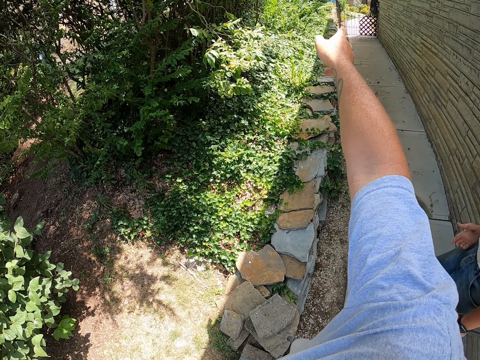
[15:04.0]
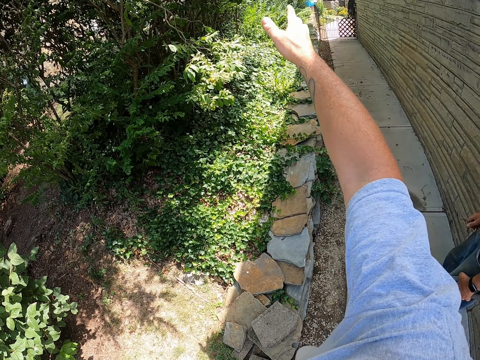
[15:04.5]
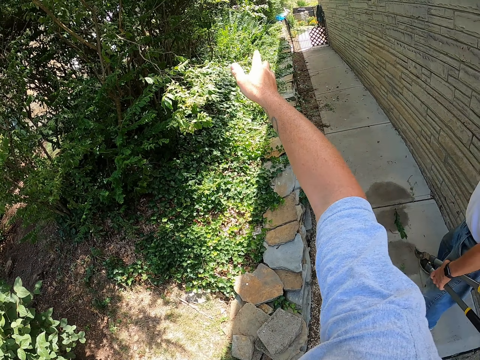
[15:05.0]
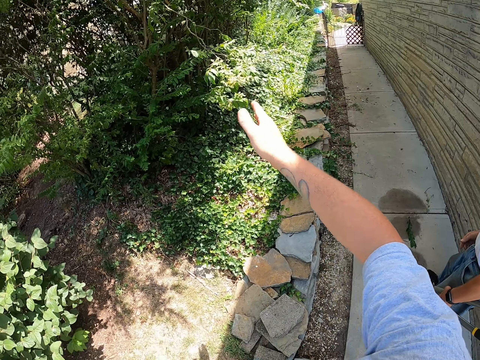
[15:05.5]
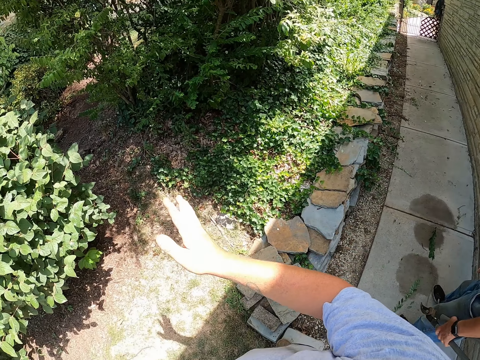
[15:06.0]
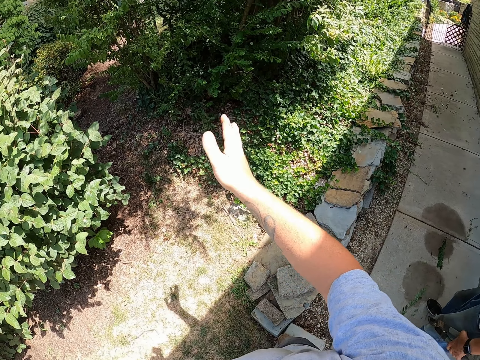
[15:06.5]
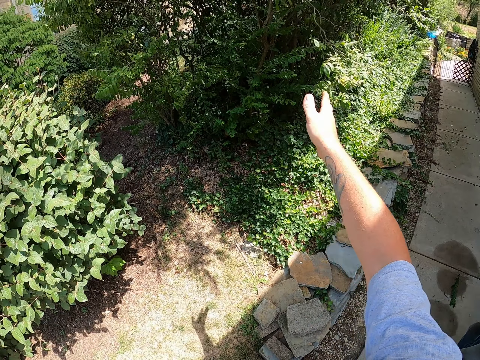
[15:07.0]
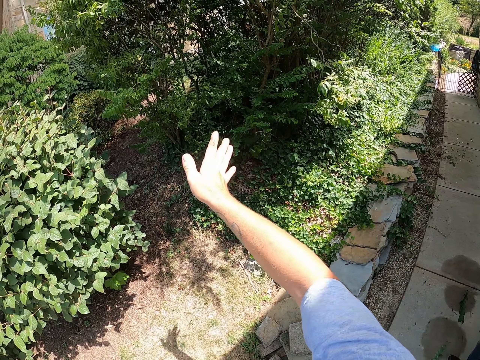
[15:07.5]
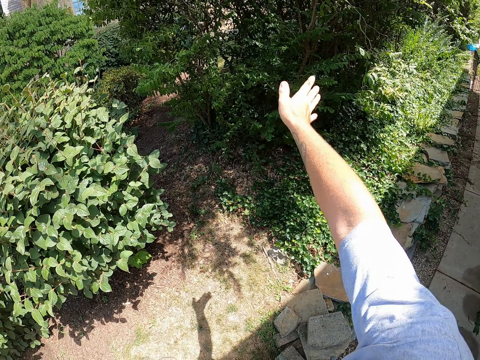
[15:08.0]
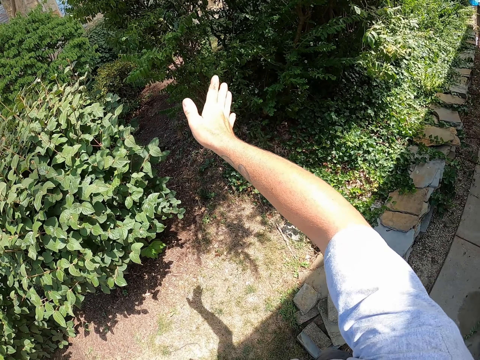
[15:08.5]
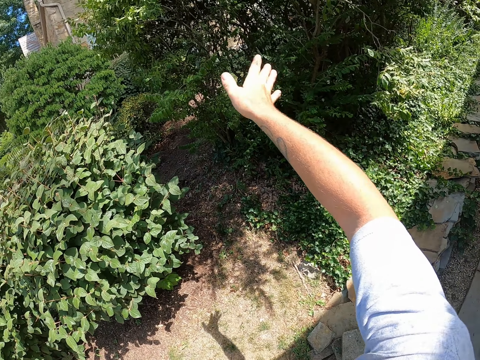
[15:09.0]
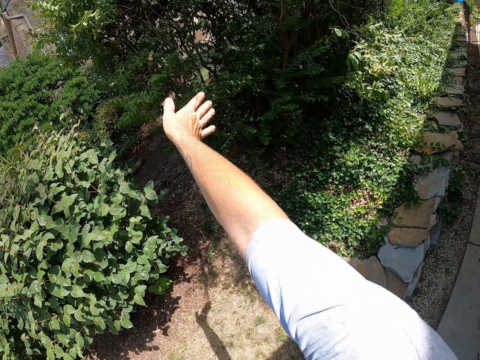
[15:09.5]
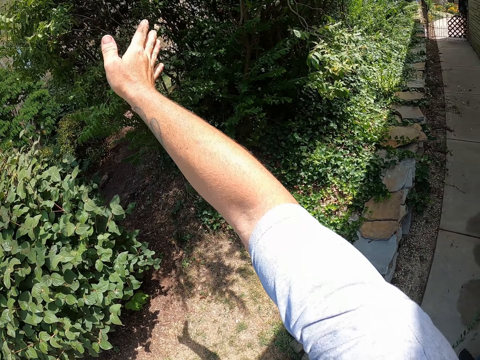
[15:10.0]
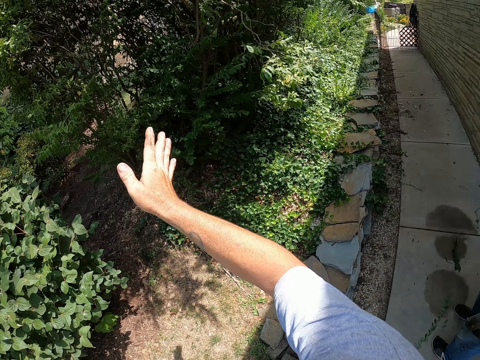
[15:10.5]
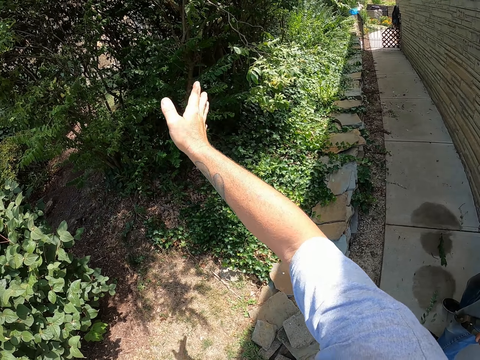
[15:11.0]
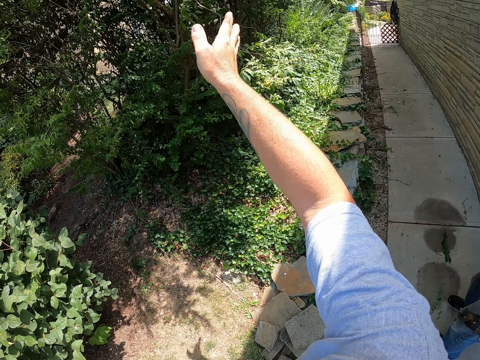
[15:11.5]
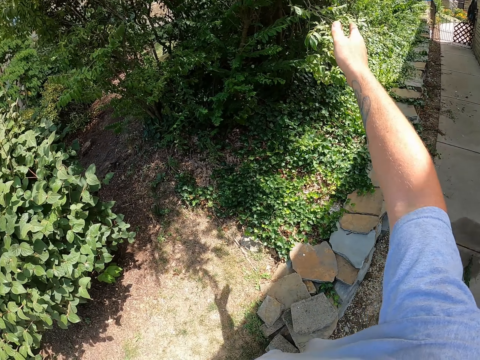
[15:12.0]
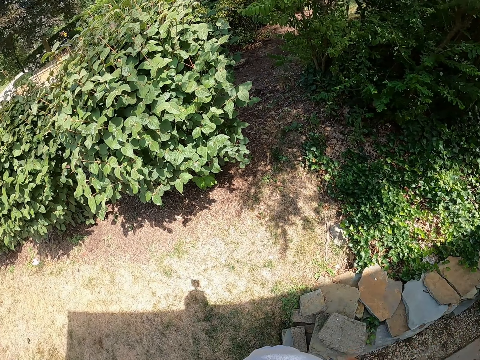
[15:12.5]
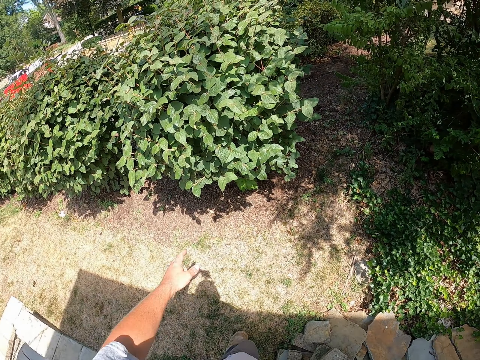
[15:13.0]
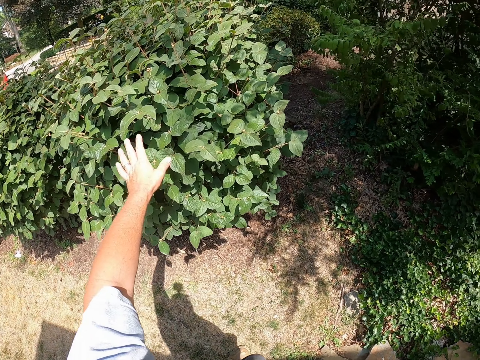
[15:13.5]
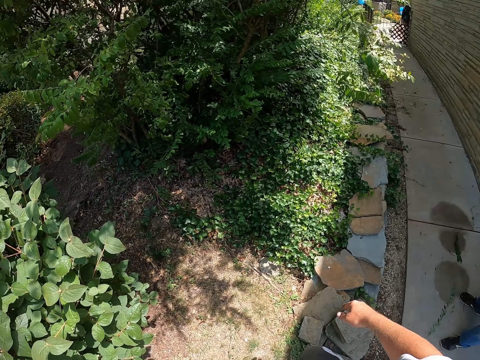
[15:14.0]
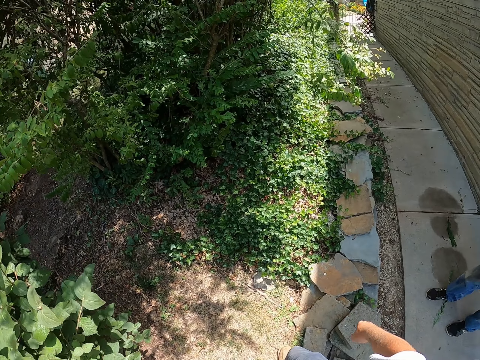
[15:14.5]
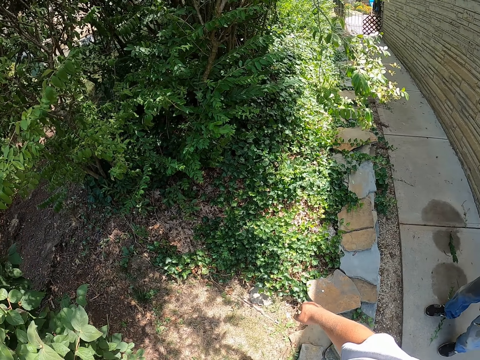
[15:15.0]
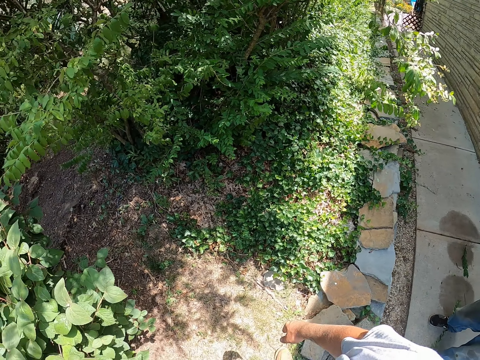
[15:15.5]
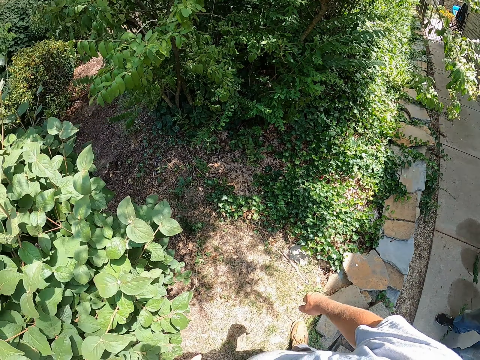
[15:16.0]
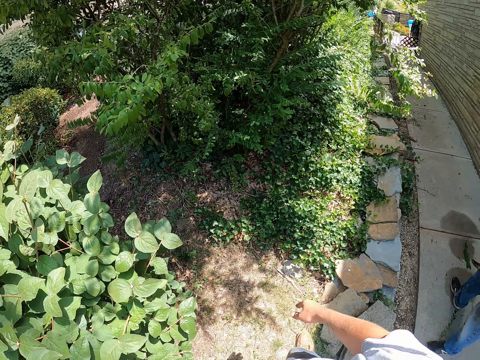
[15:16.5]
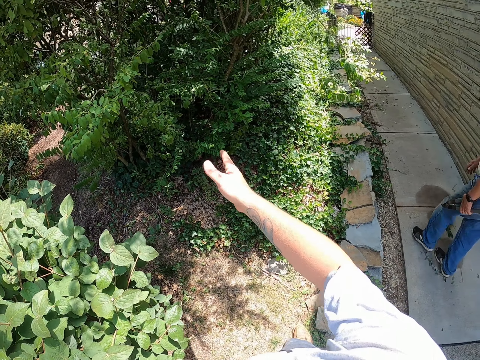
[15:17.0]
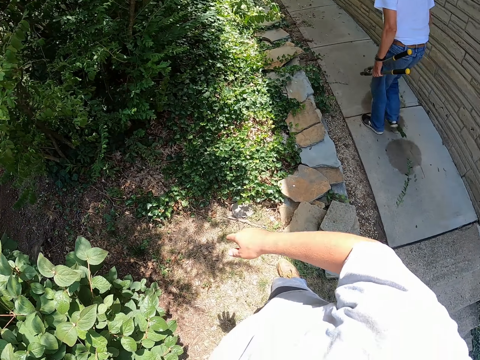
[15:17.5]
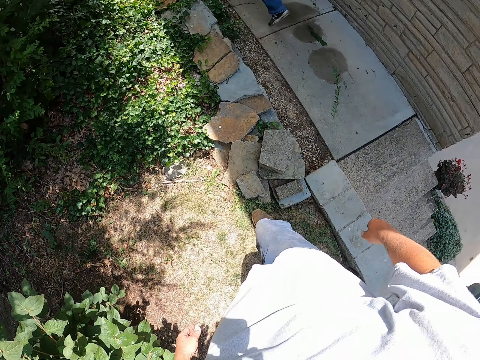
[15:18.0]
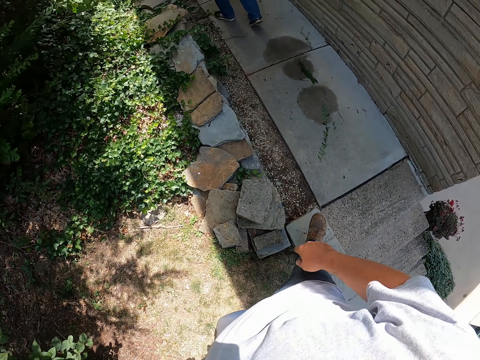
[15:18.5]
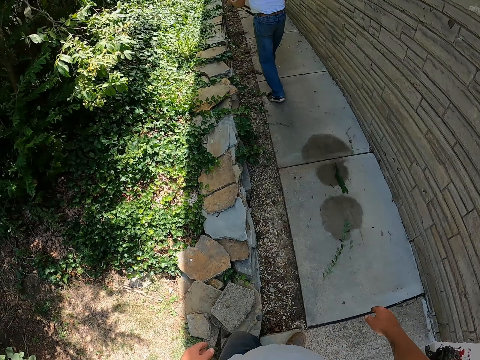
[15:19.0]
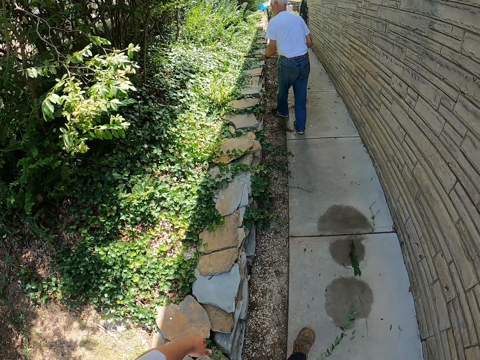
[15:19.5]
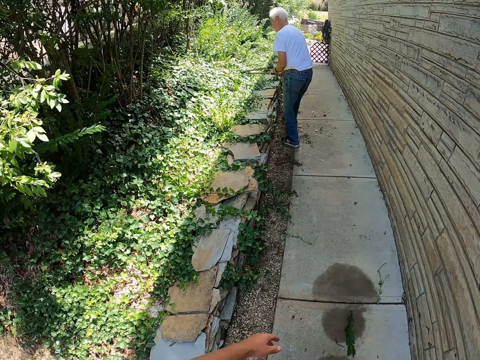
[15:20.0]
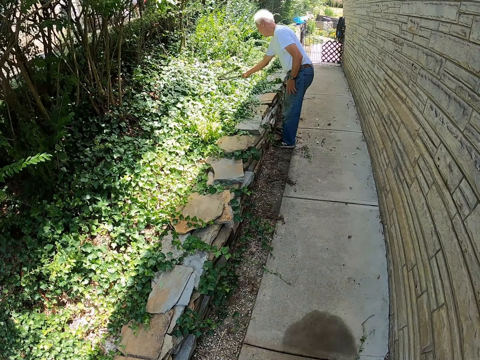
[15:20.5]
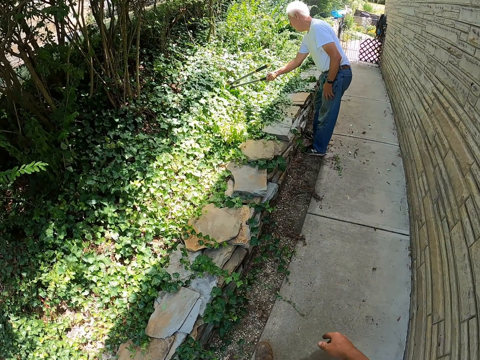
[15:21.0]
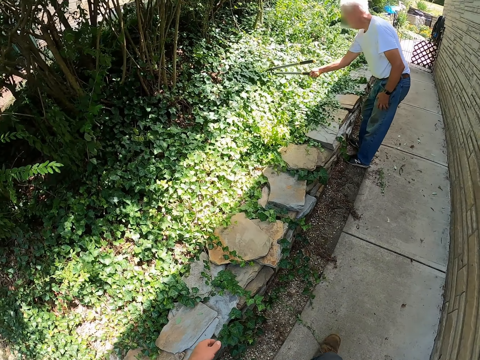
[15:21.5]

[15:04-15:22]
The camera wearer touches the leaves. A man walks off. The camera wearer walks outside.

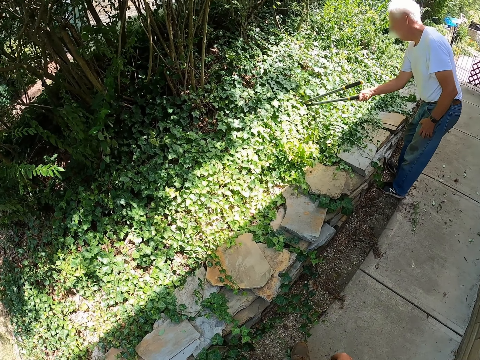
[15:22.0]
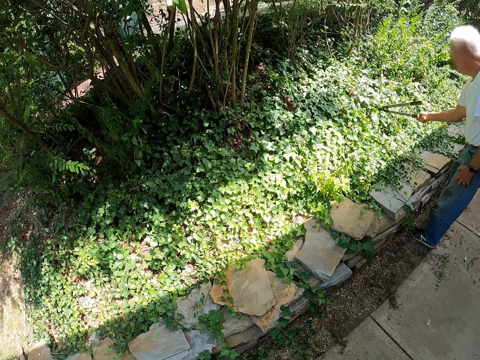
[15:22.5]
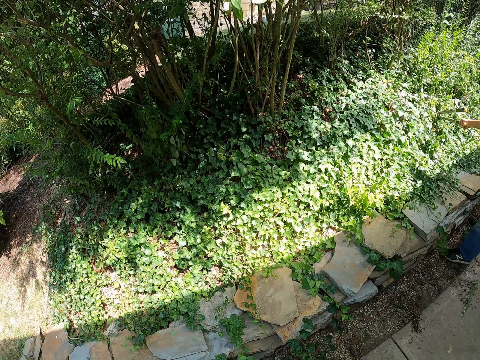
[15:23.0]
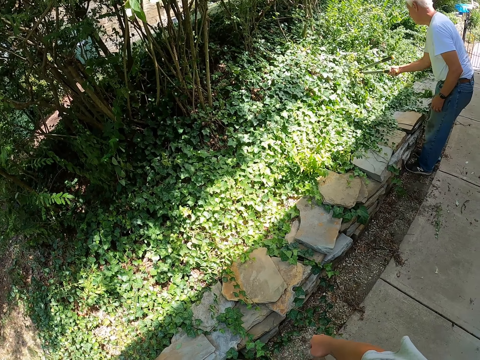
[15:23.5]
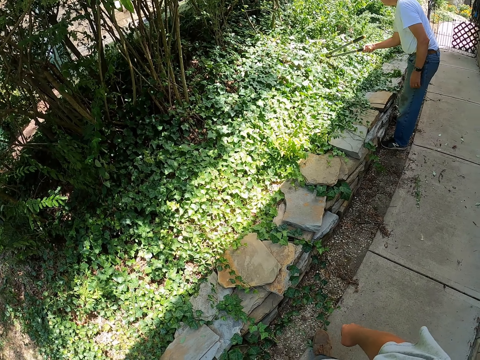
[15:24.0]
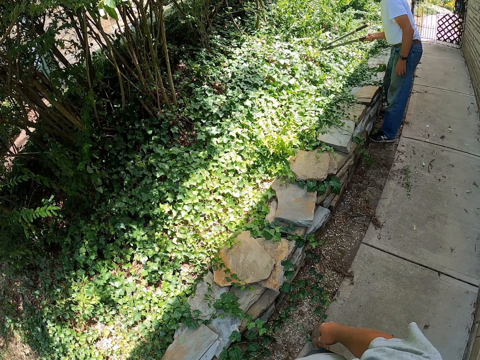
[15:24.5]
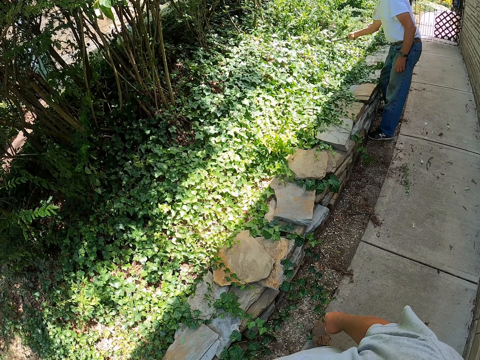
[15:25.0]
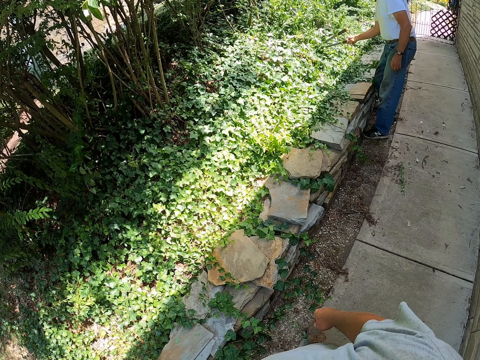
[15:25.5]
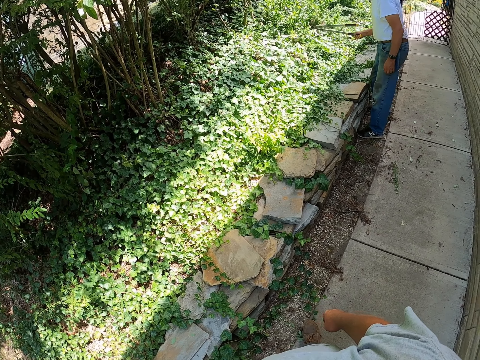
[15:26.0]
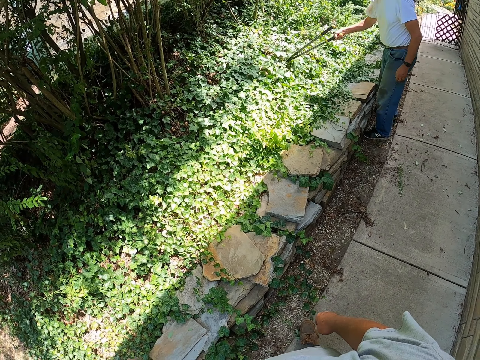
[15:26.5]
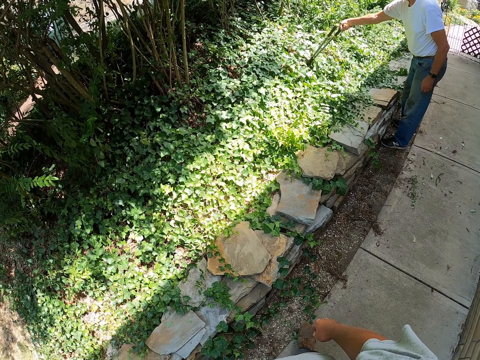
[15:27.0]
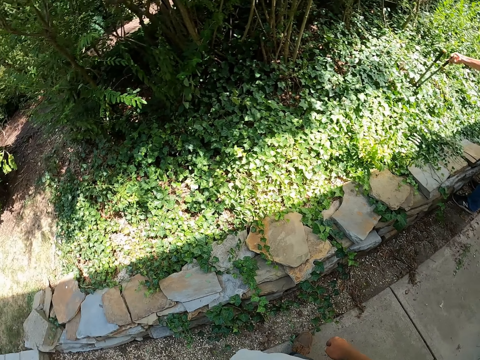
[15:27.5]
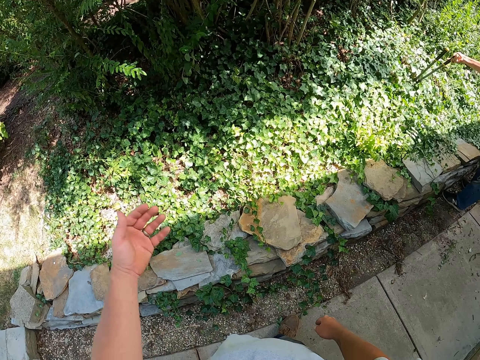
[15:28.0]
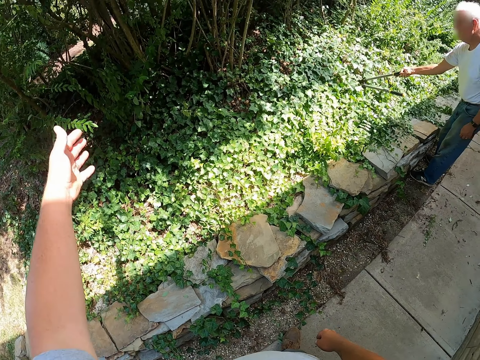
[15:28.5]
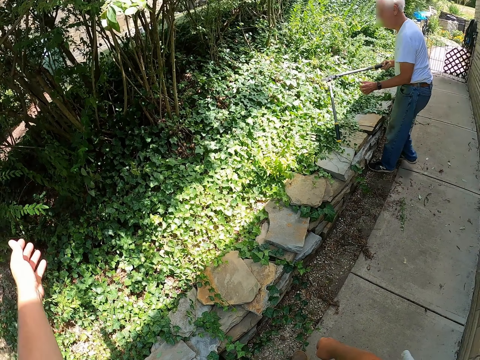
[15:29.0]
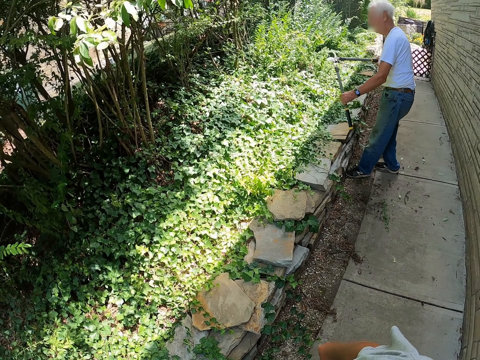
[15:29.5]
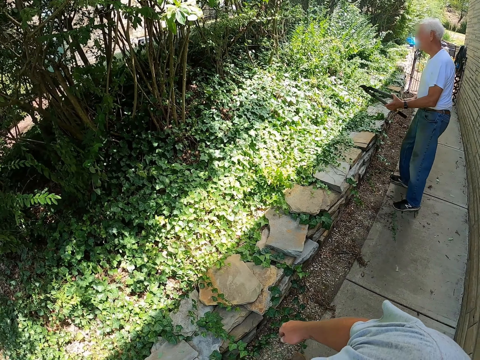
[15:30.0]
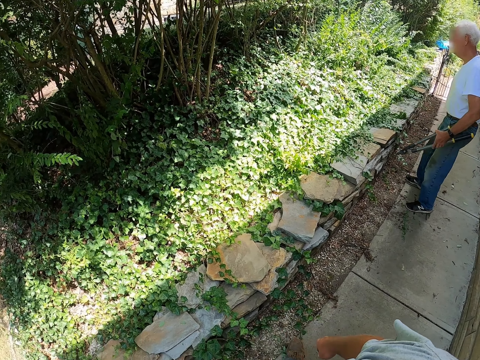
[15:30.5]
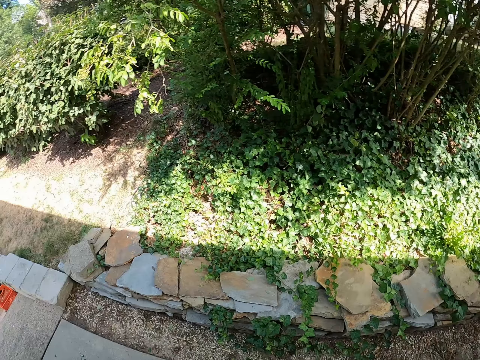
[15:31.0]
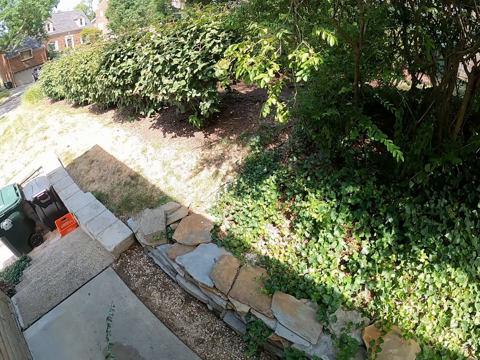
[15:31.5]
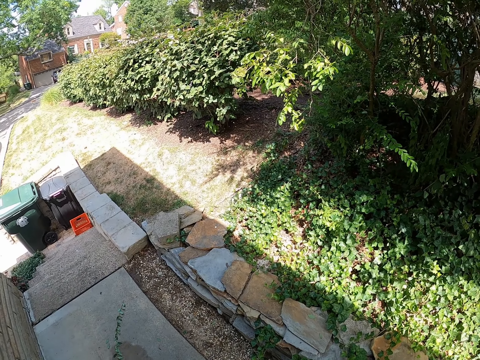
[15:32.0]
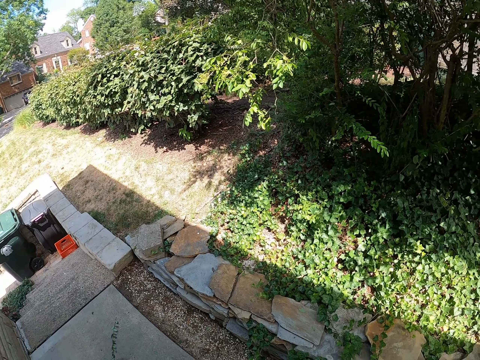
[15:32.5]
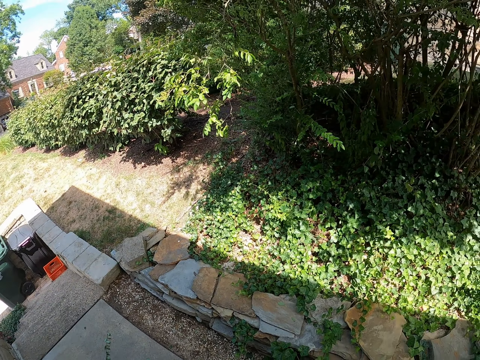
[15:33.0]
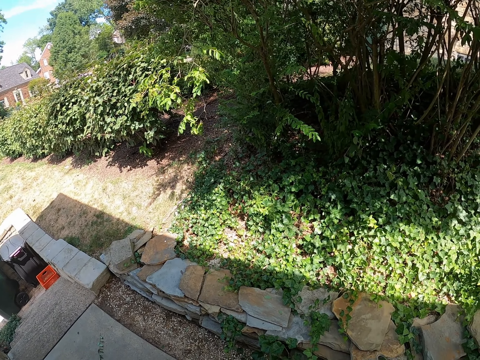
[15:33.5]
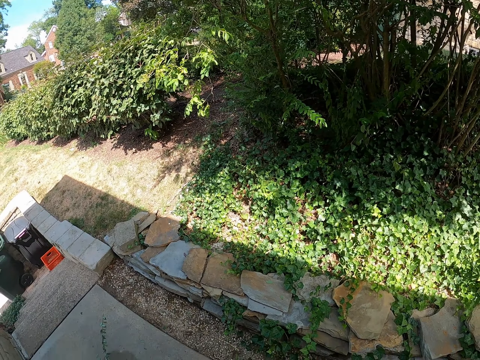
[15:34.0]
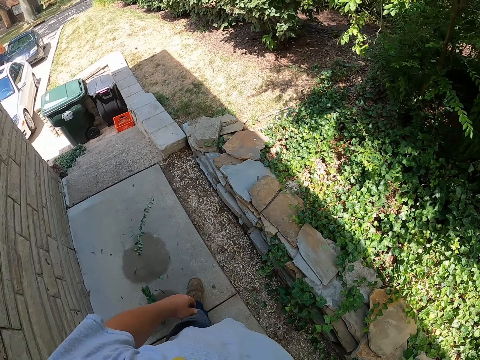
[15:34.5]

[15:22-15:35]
A man passes the pruner up on the plants. The man touches weeds with the garden shear. The camera wearer stands outside.
